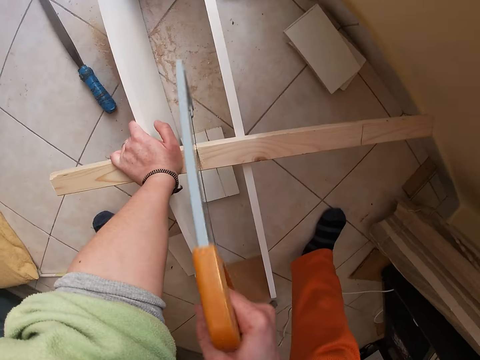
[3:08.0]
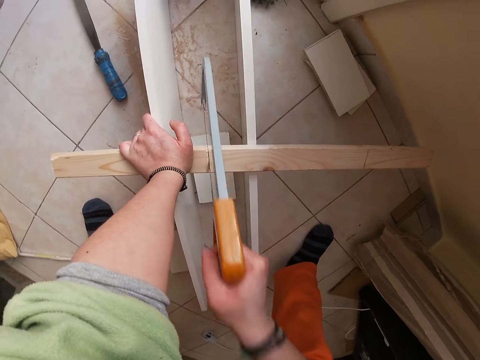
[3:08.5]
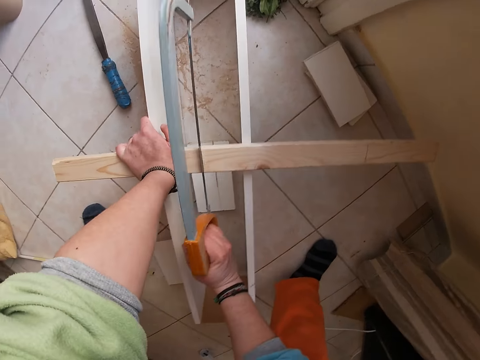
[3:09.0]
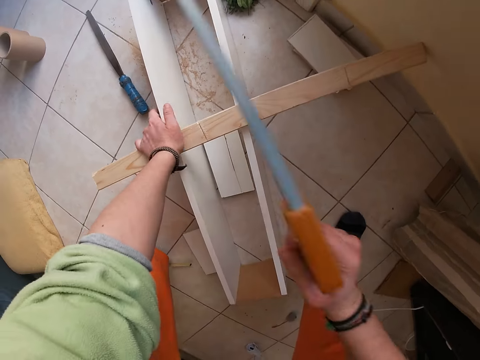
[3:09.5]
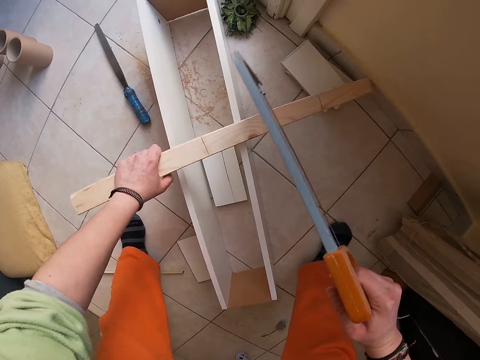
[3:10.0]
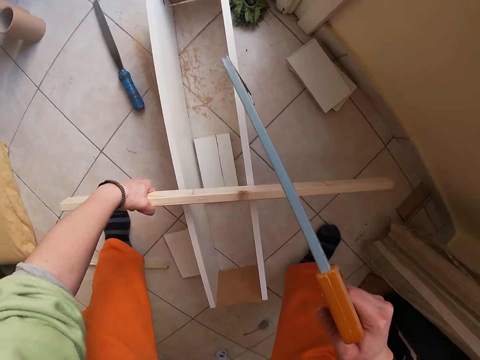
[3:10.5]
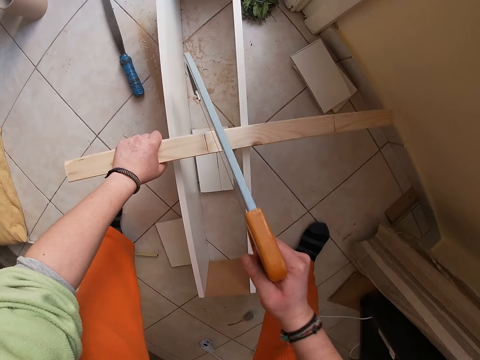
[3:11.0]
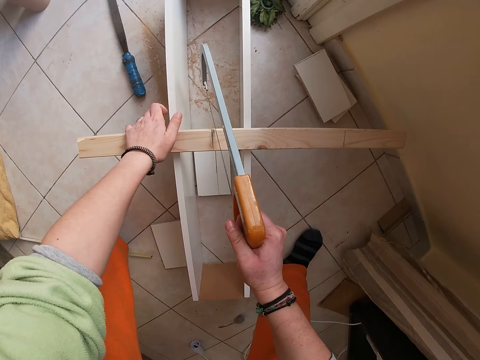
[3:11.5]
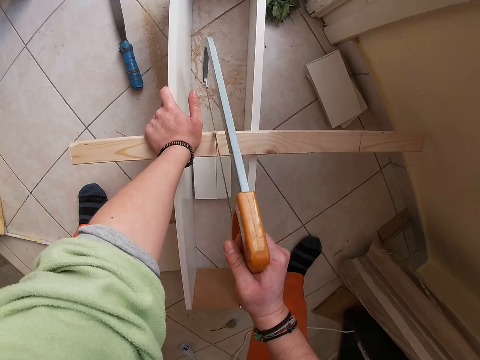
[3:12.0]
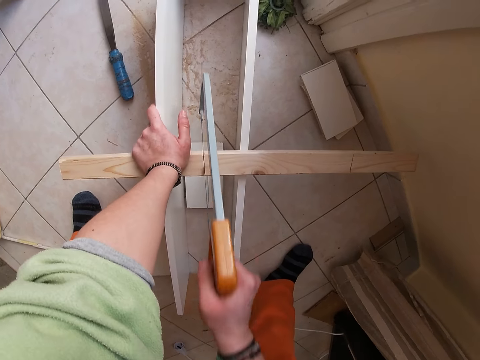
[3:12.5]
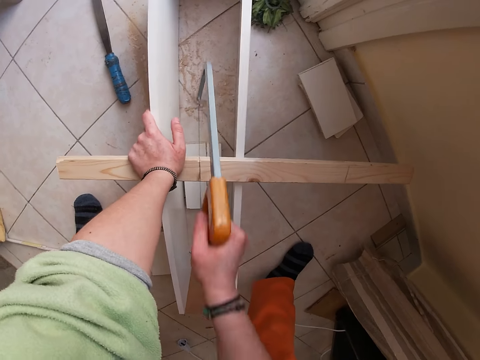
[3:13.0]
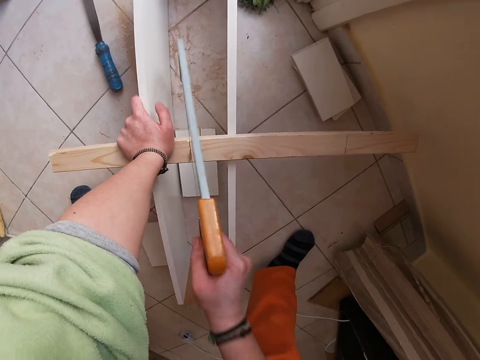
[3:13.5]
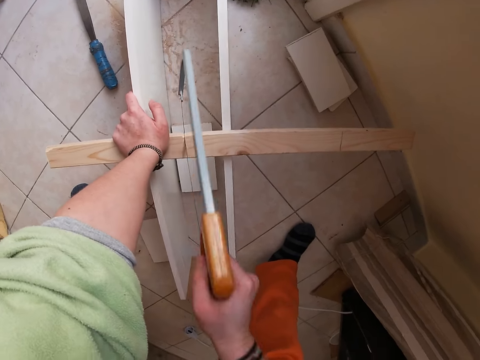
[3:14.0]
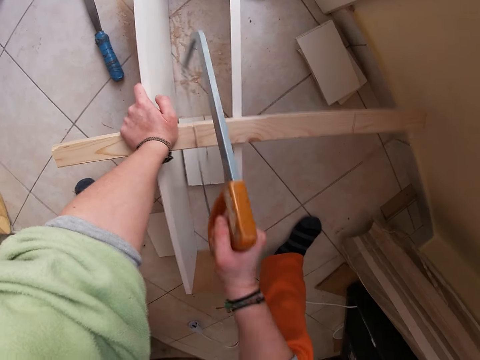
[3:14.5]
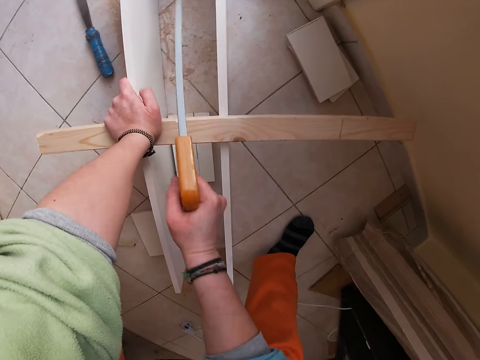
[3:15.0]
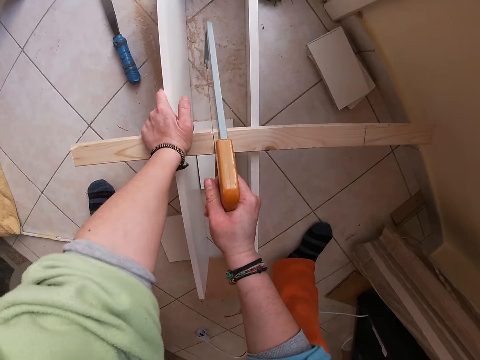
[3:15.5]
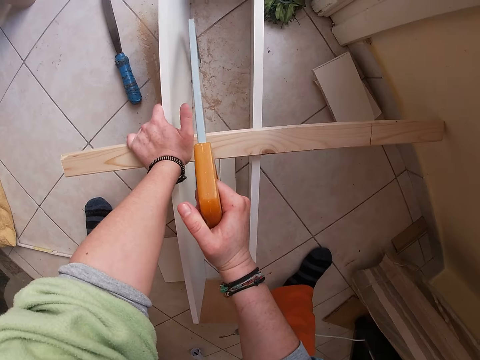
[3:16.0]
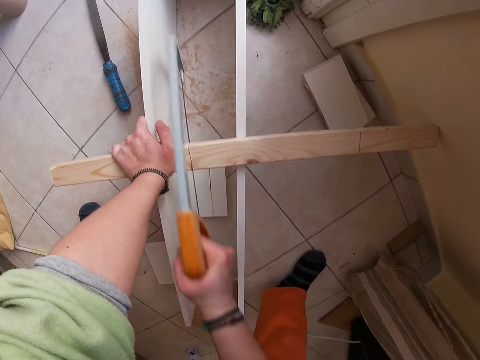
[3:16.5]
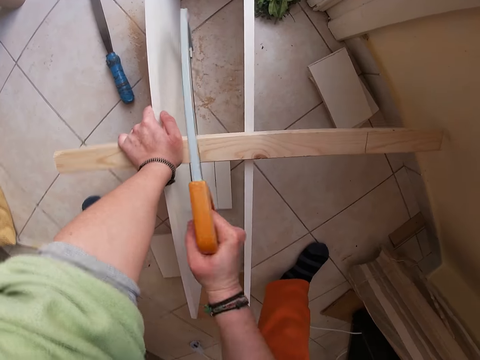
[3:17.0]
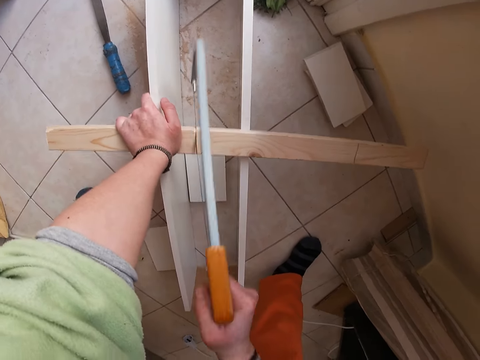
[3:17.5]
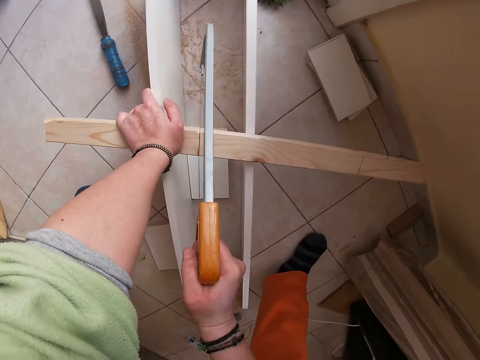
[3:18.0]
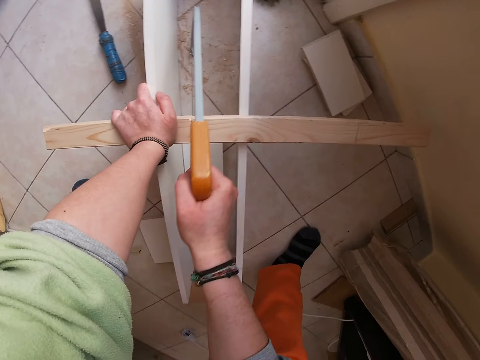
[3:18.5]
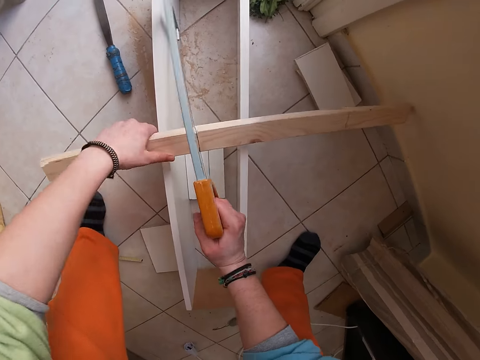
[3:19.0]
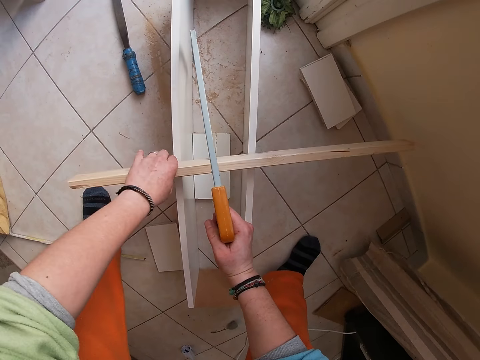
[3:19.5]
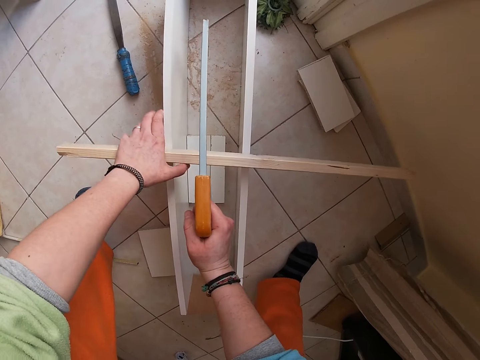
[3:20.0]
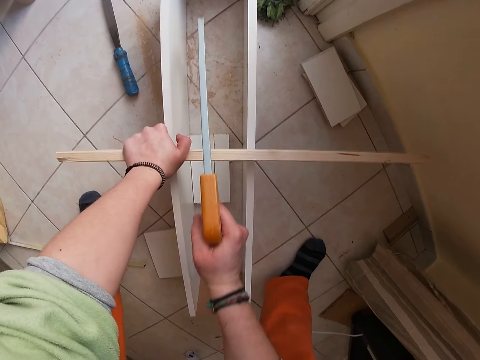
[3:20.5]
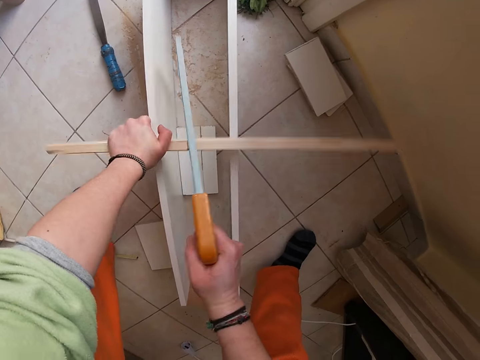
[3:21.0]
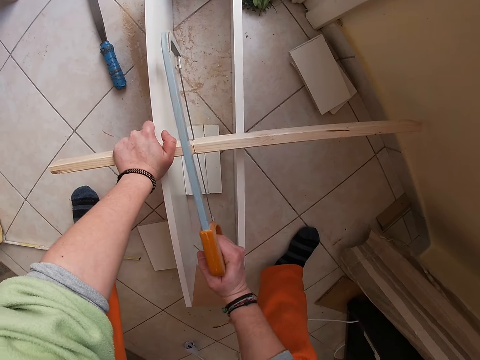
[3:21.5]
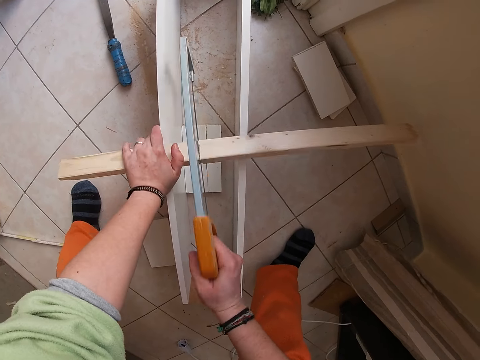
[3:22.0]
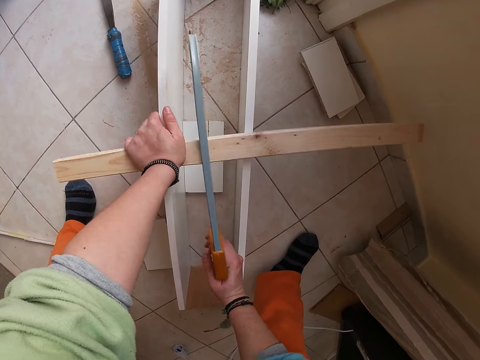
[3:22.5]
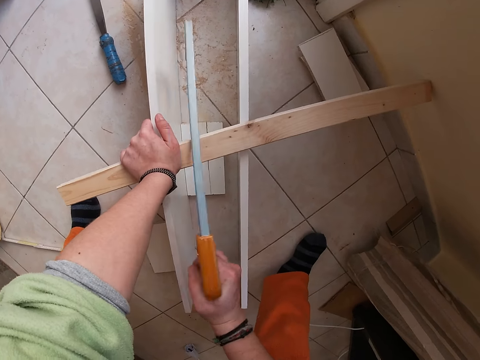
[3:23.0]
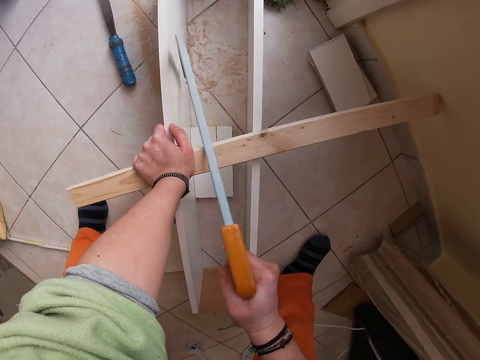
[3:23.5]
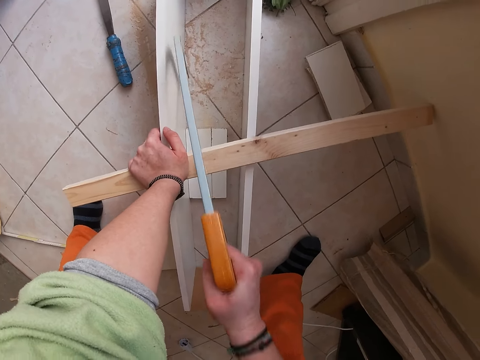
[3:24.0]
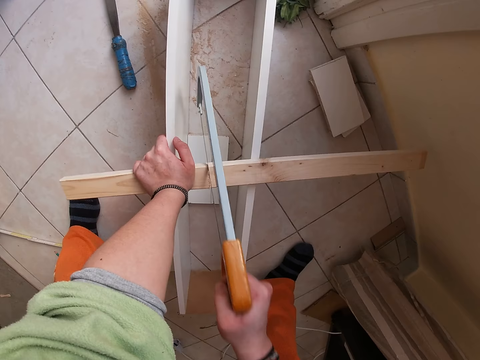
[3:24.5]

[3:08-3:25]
The camera wearer shakes the piece of wood with her left hand. She hits the wood on the other wood. She places the piece of wood on the wooden platform with her left hand. She cuts the piece of wood with the saw in her right hand. She flips the piece of wood with her left hand. She cuts the piece of wood with the saw in her right hand.

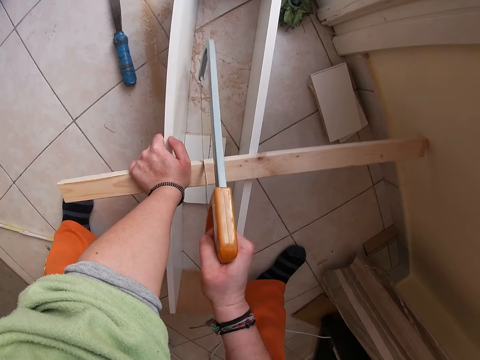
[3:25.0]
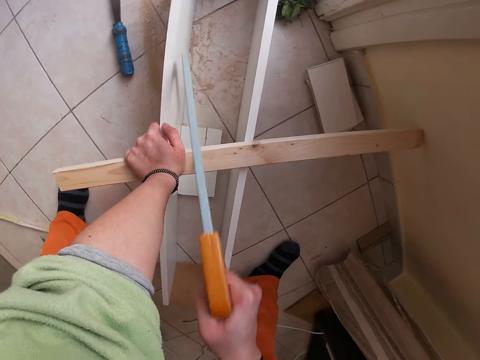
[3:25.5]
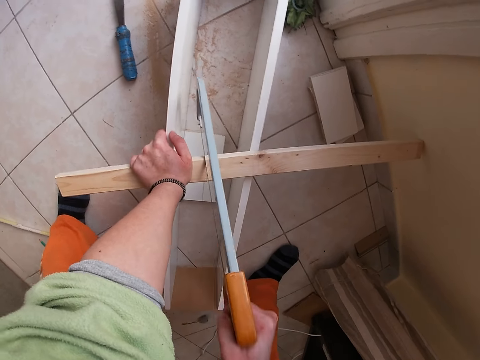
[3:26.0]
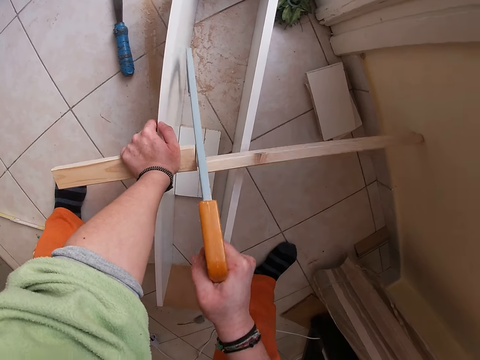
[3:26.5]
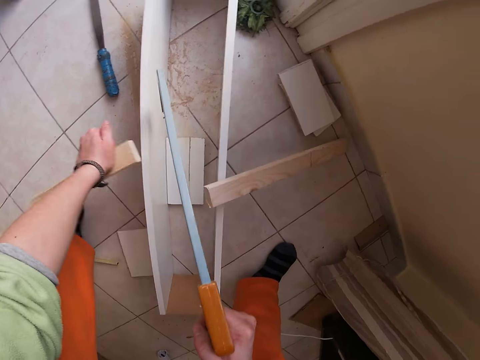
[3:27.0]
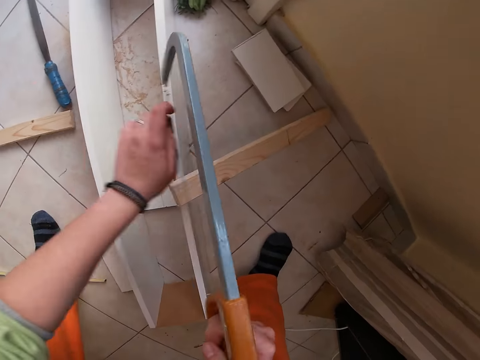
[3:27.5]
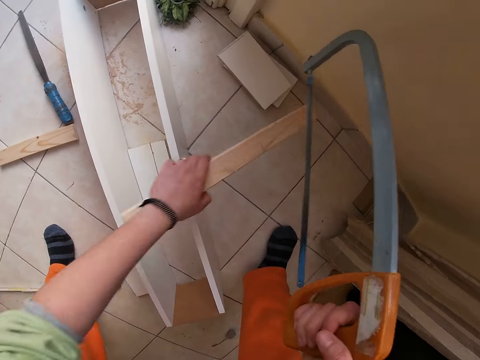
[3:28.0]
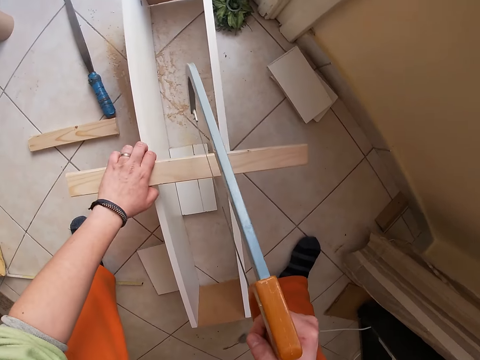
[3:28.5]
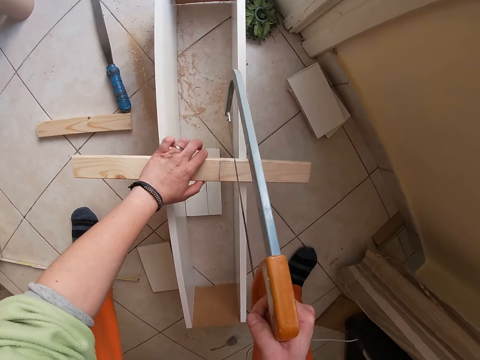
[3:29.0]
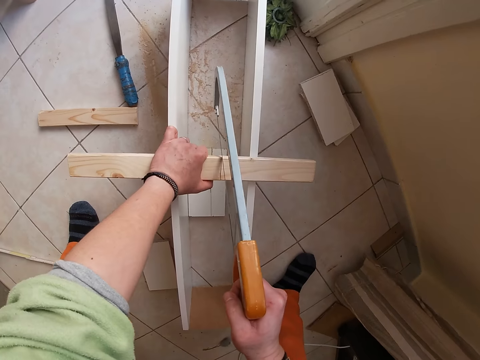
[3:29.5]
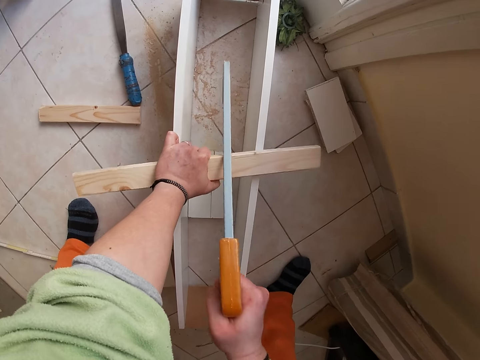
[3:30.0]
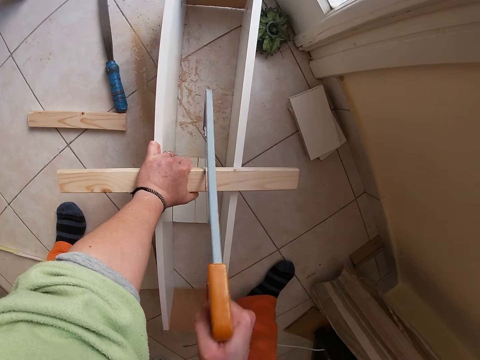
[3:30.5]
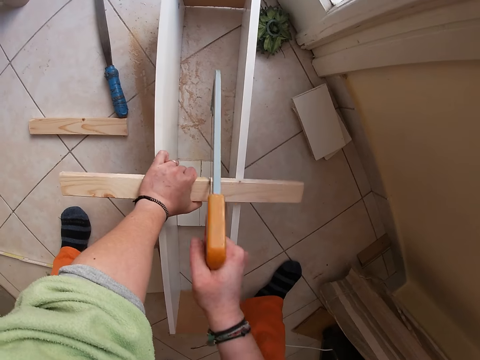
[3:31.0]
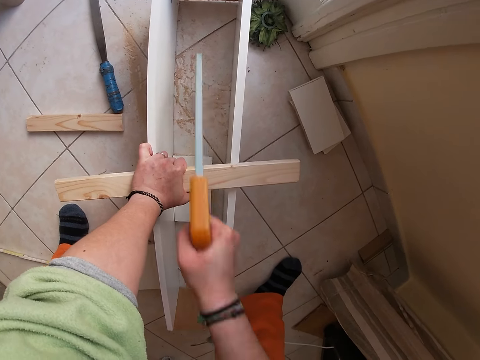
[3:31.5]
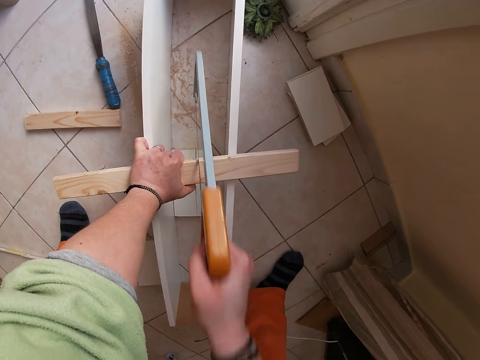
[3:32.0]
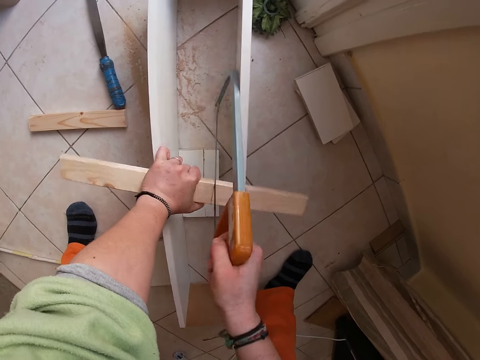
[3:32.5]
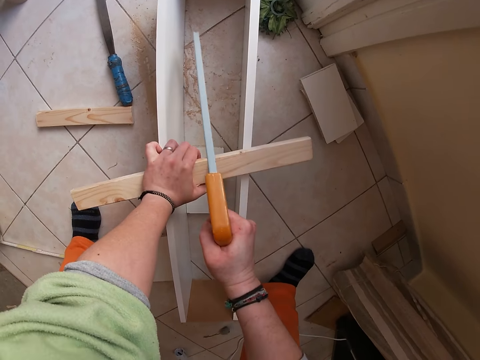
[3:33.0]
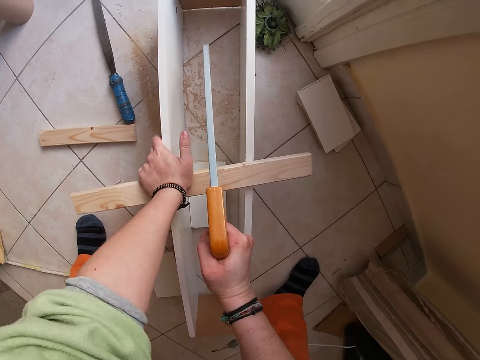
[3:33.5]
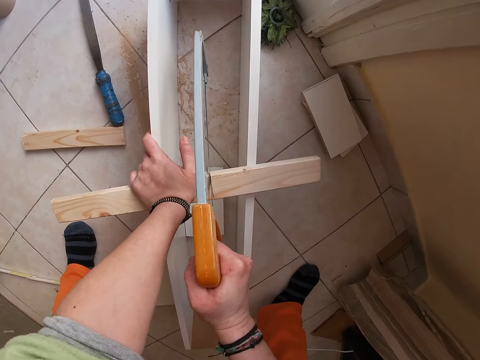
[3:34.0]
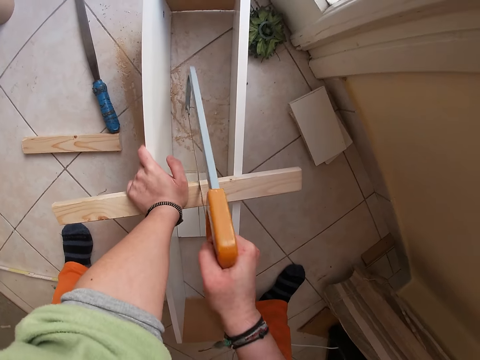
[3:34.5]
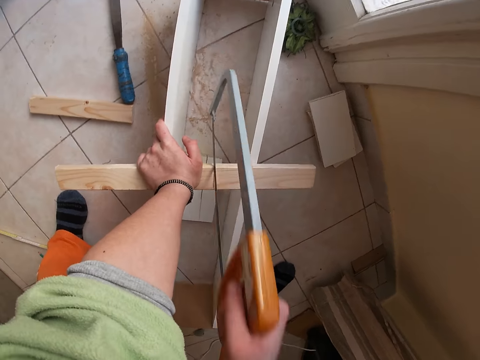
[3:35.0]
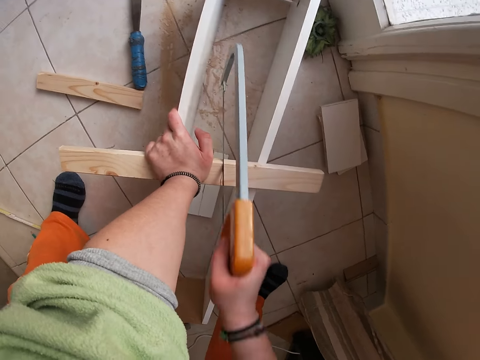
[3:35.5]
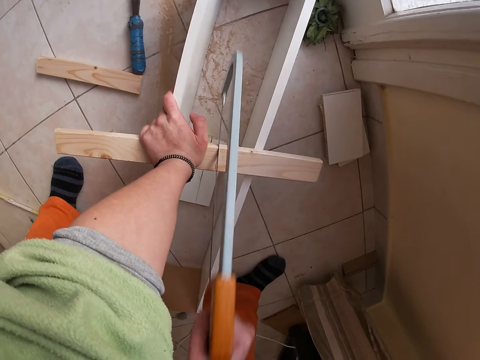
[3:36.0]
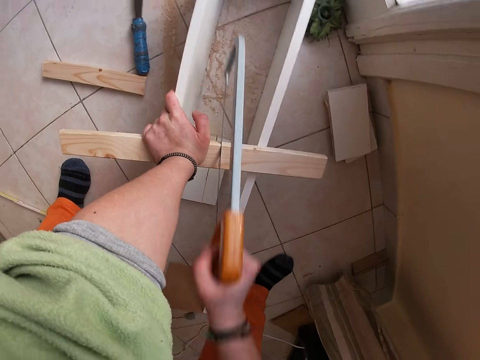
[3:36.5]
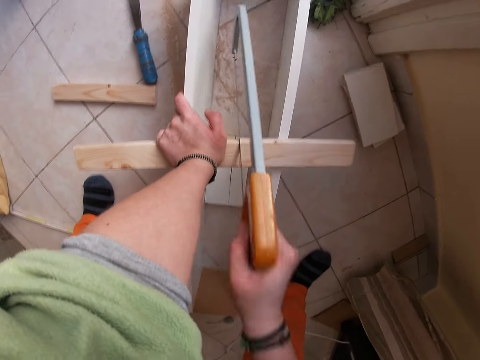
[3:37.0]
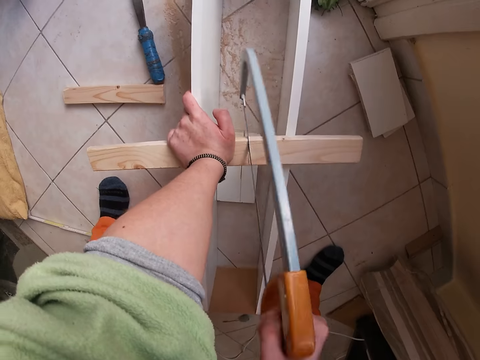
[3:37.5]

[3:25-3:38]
The camera wearer drops the piece of wood on the floor with her left hand. She picks up the piece of wood from the floor with her left hand. She places the piece of wood on the wooden platform with her left hand. She cuts the piece of wood with the saw in her right hand.
